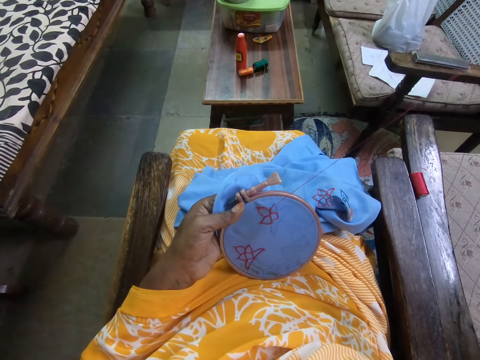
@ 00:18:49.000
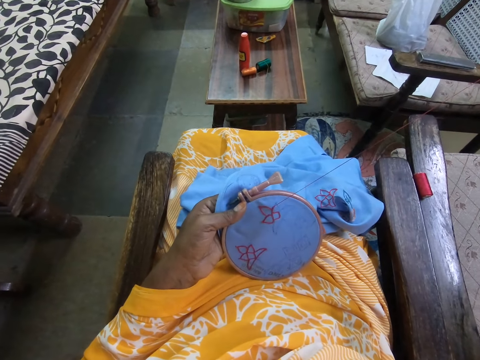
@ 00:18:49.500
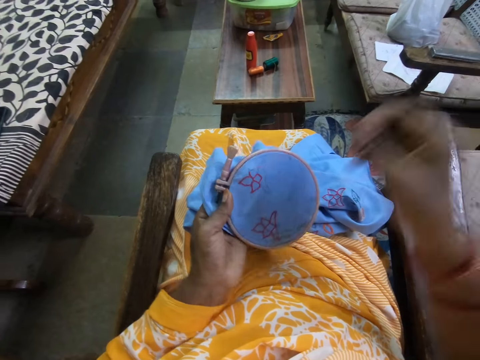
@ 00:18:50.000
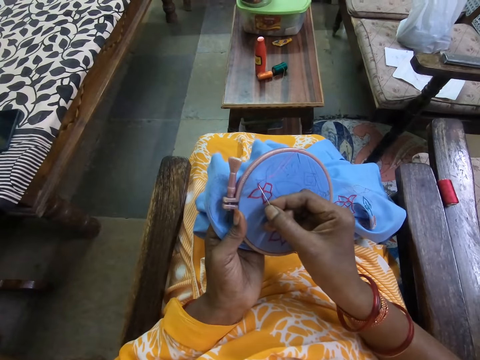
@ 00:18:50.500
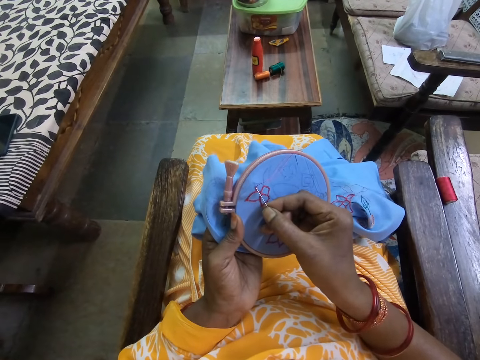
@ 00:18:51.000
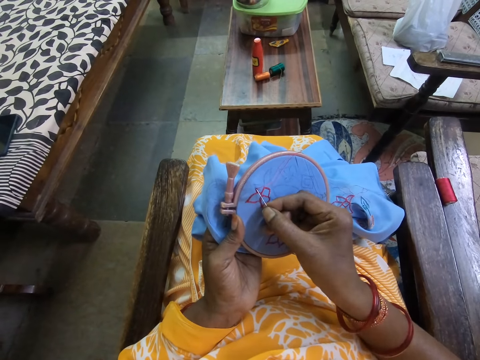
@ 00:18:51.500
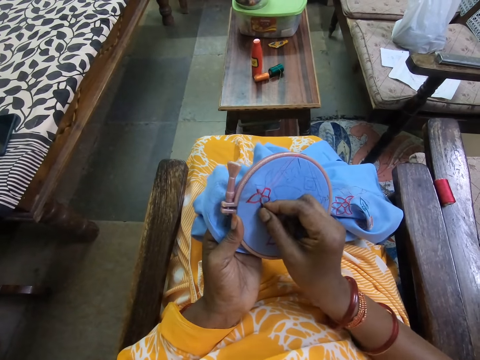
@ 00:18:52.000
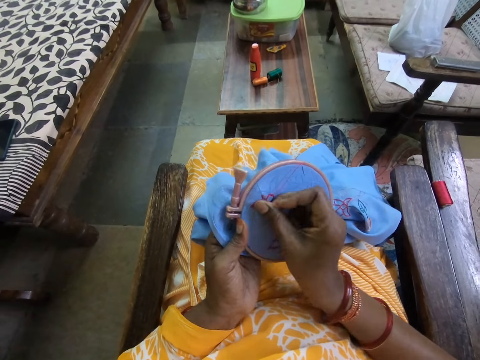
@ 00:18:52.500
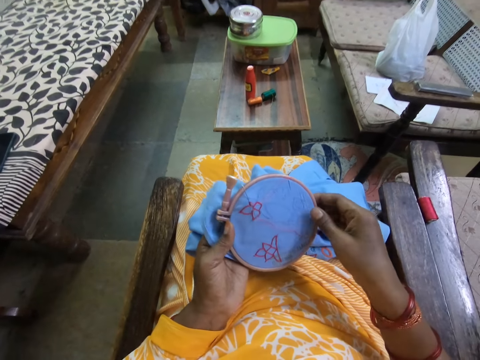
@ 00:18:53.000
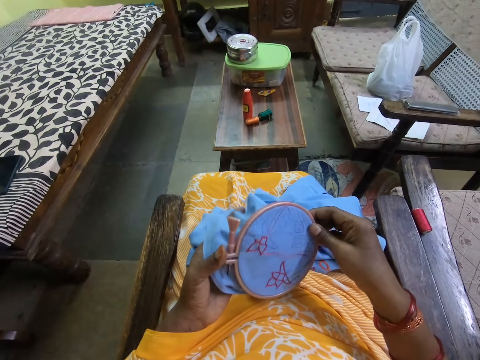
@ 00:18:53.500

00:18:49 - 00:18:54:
The camera wearer fixes the needle on the fabric in the embroidery hoop with her right hand. She inserts the needle on the fabric. She touches the fabric in the embroidery hoop with her right hand.

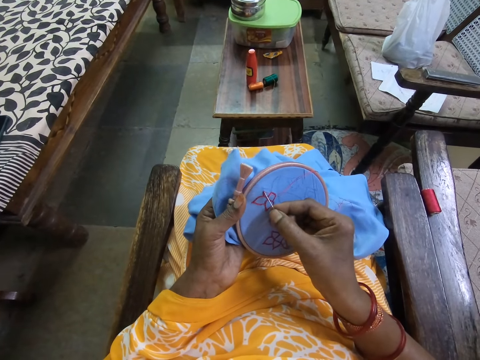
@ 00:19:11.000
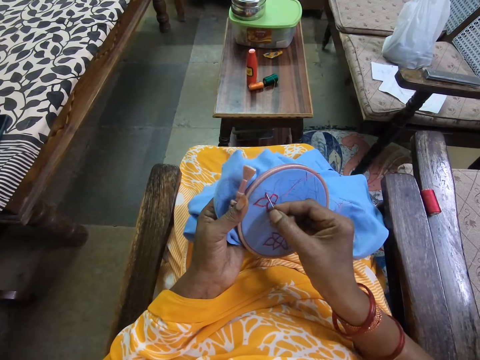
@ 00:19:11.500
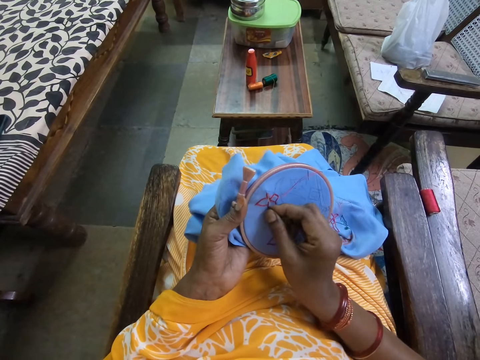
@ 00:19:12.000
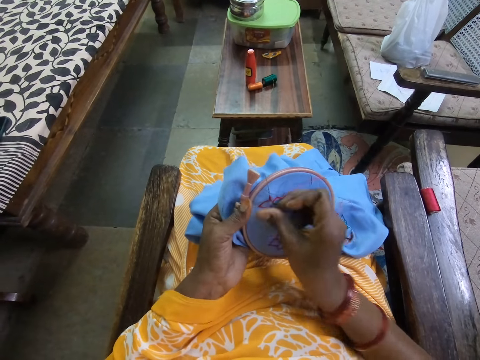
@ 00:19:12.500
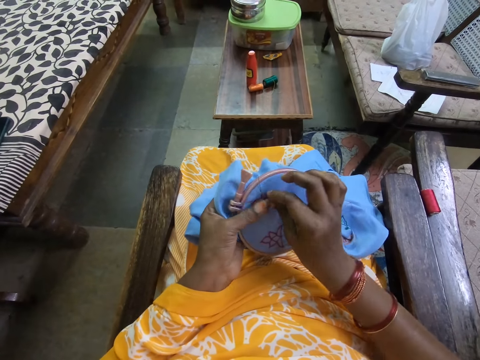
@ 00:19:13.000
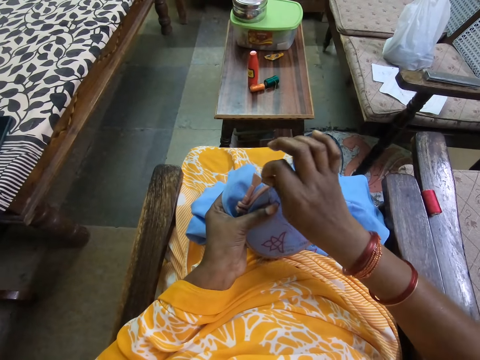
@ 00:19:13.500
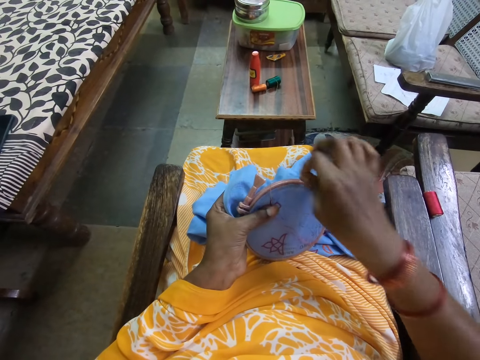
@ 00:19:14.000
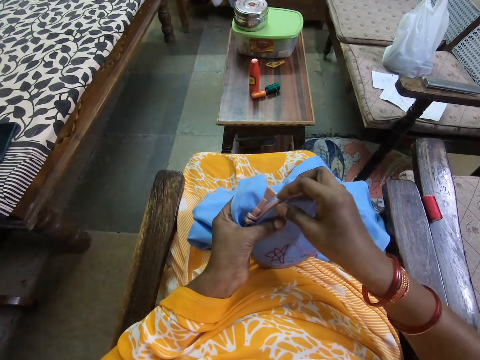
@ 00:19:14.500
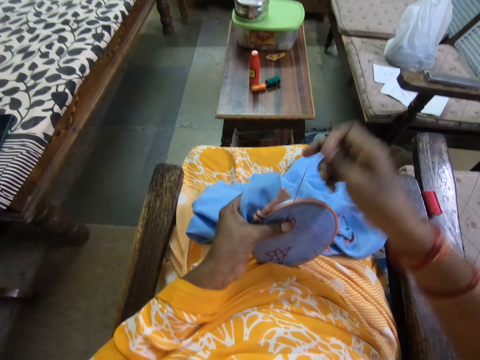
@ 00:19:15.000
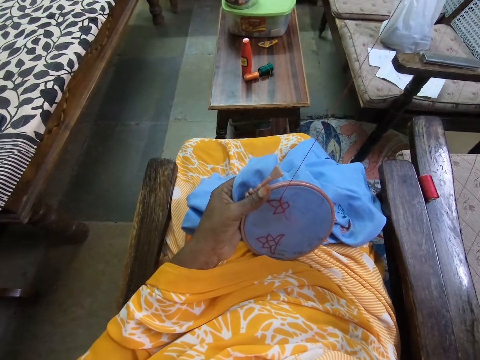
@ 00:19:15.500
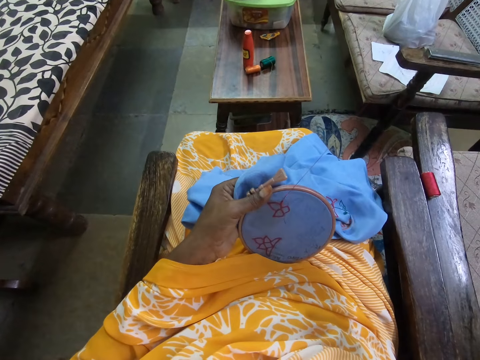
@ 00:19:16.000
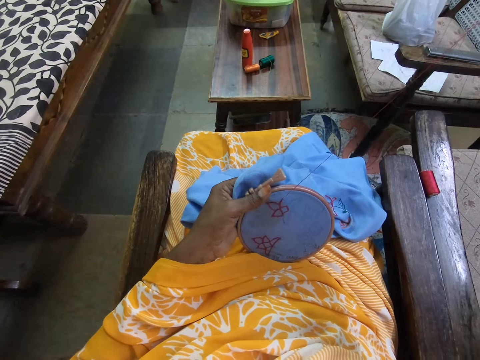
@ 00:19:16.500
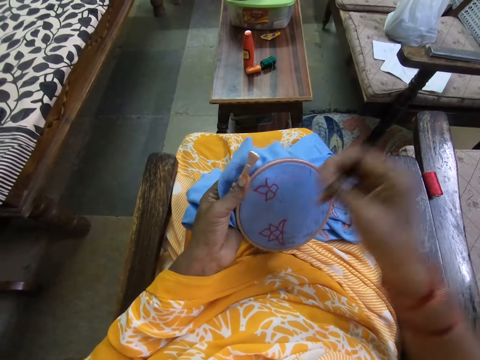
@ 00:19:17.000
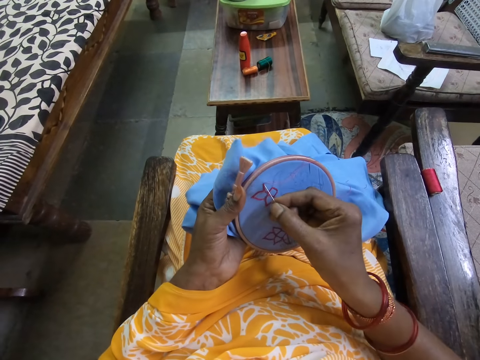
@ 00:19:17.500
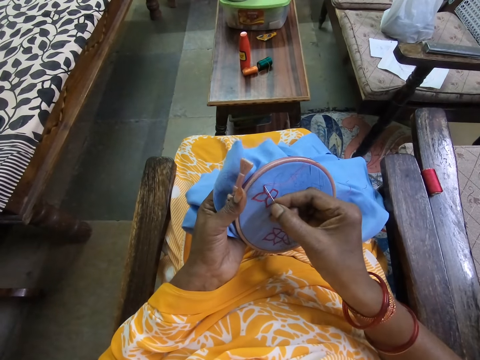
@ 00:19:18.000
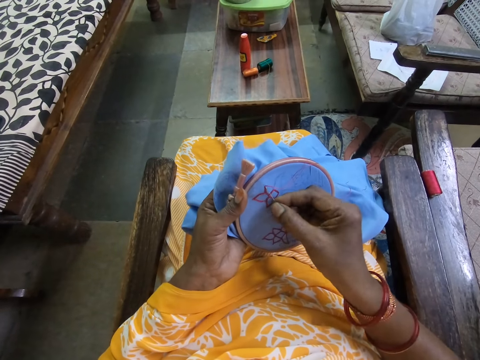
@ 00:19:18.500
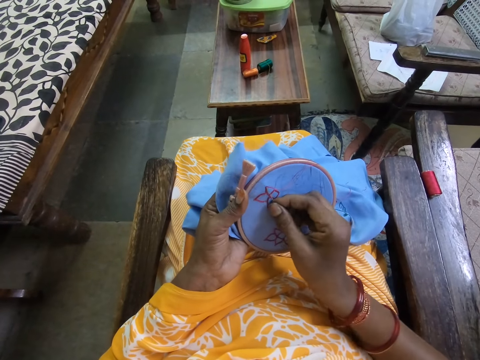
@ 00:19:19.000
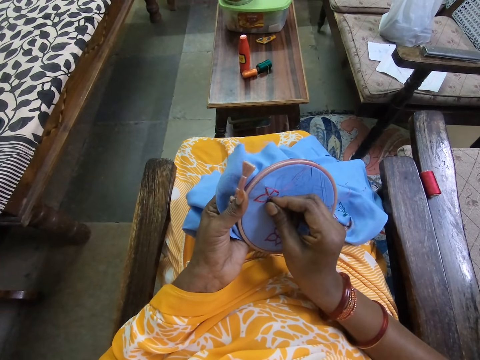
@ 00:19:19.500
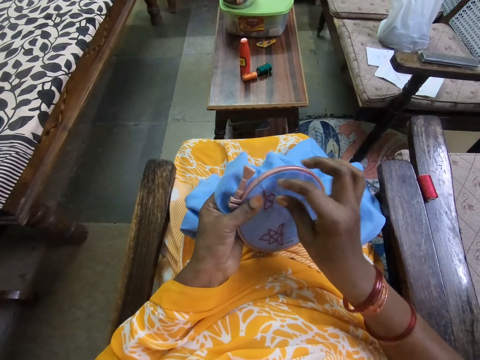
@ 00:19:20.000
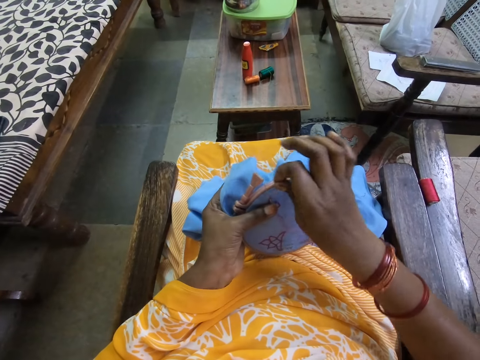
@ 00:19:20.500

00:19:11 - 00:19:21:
The camera wearer inserts a needle on a piece of fabric. They embroider a flower.

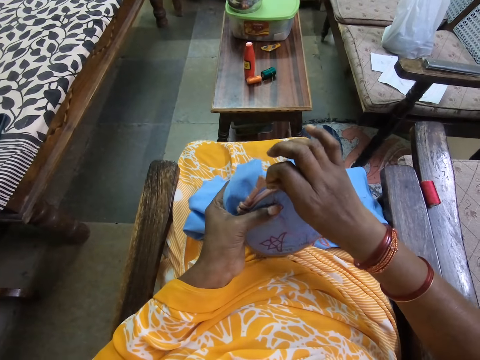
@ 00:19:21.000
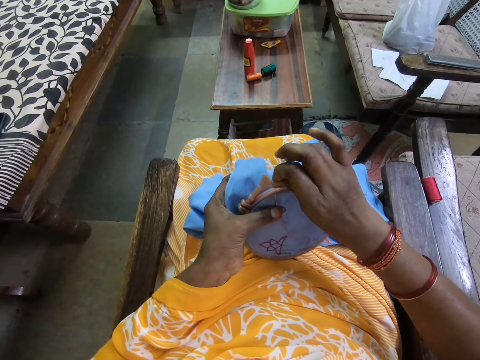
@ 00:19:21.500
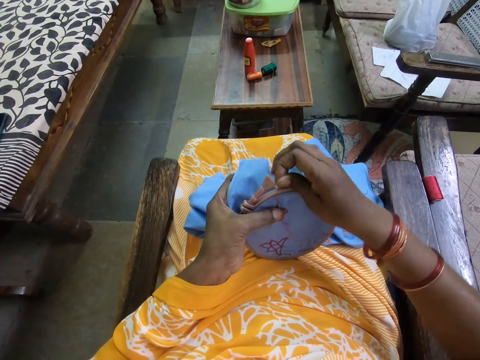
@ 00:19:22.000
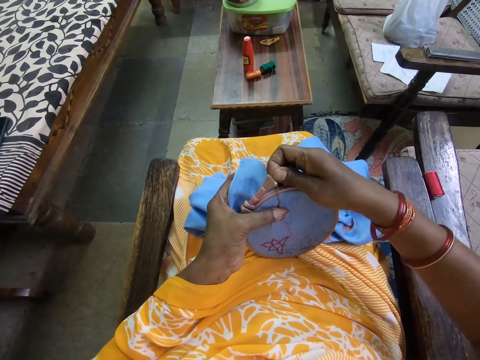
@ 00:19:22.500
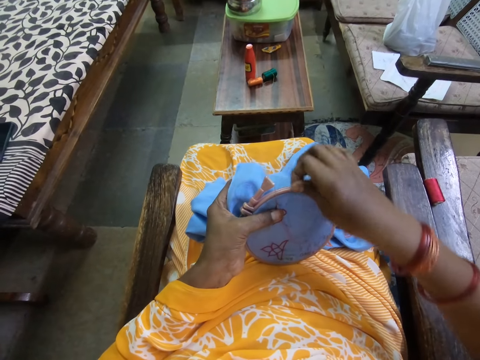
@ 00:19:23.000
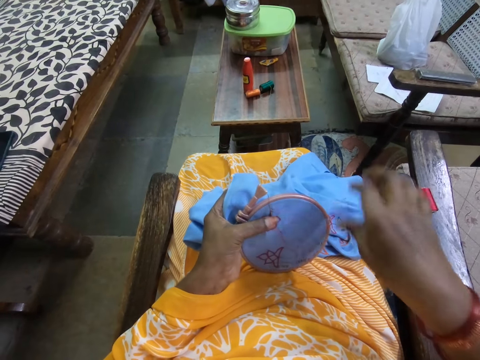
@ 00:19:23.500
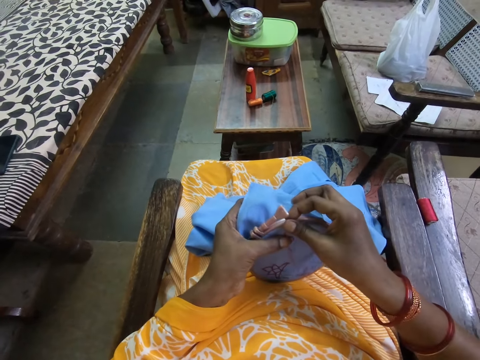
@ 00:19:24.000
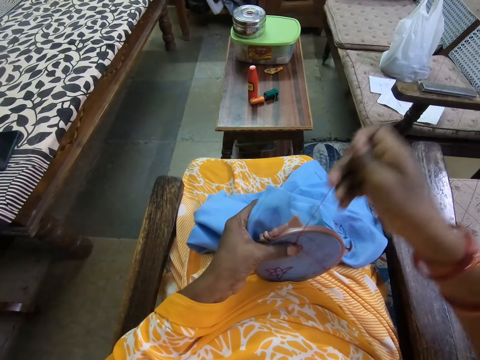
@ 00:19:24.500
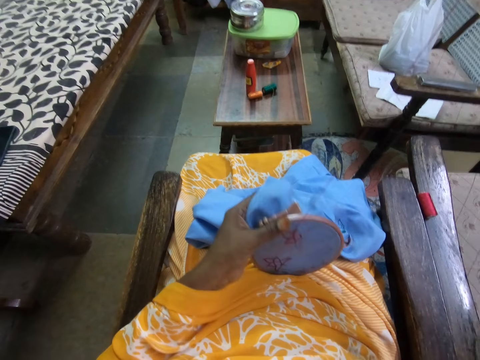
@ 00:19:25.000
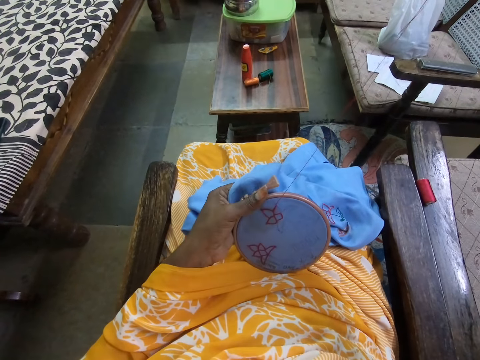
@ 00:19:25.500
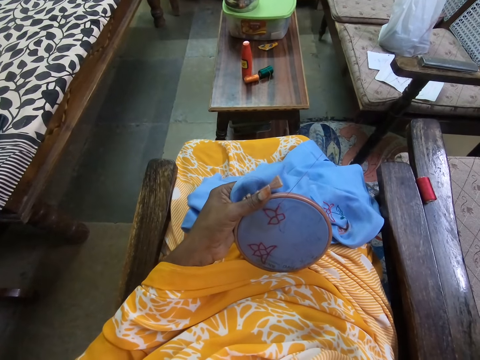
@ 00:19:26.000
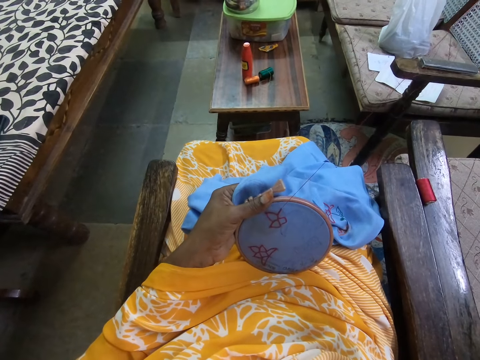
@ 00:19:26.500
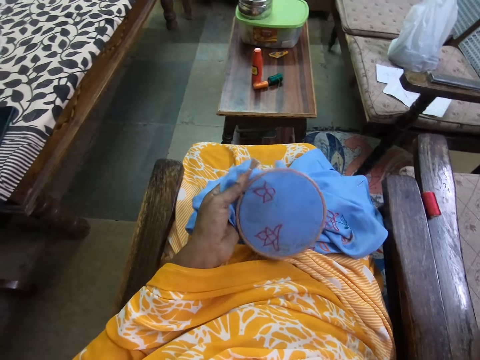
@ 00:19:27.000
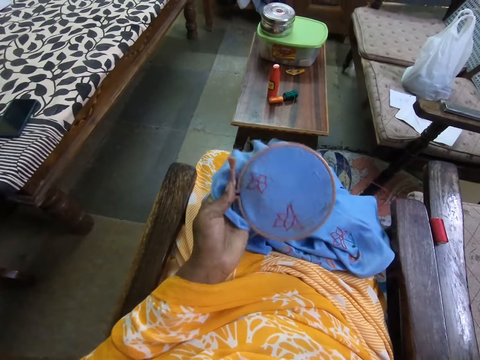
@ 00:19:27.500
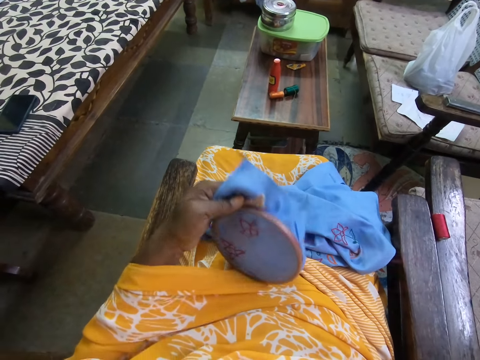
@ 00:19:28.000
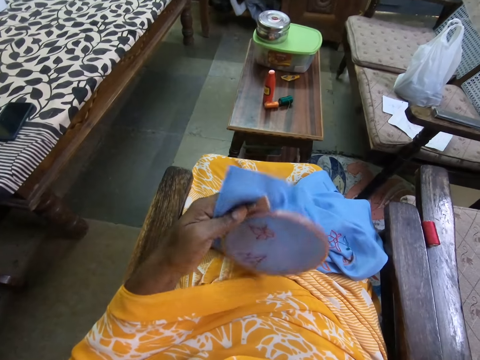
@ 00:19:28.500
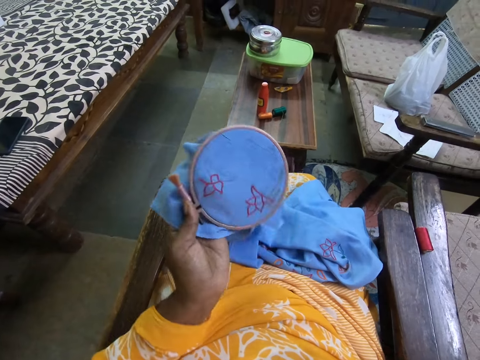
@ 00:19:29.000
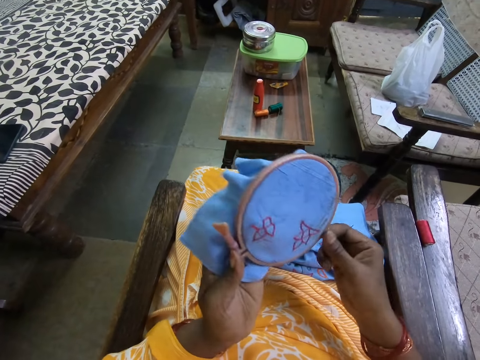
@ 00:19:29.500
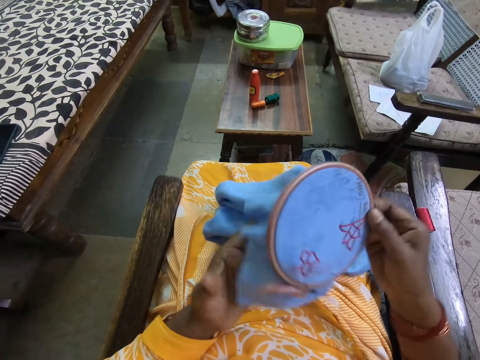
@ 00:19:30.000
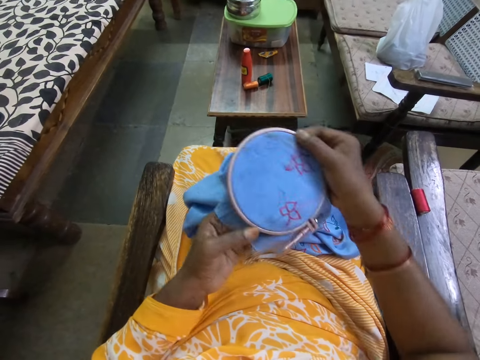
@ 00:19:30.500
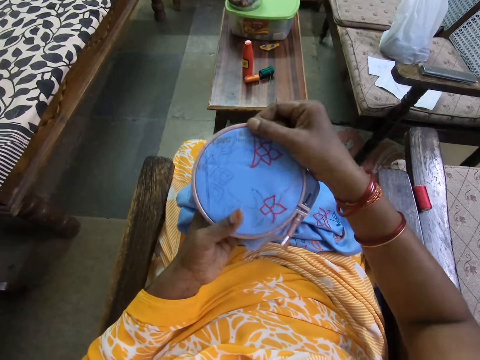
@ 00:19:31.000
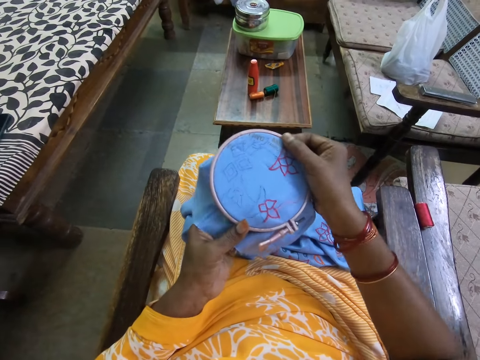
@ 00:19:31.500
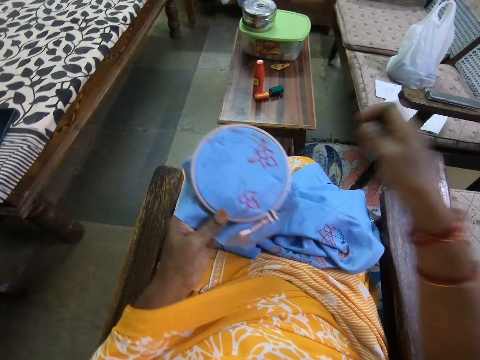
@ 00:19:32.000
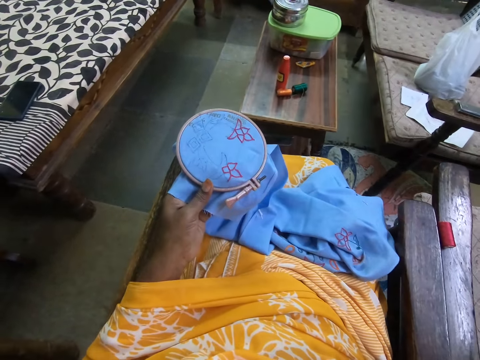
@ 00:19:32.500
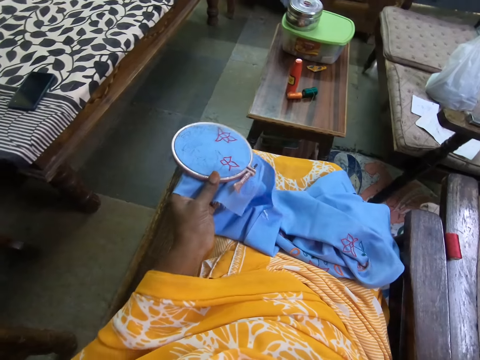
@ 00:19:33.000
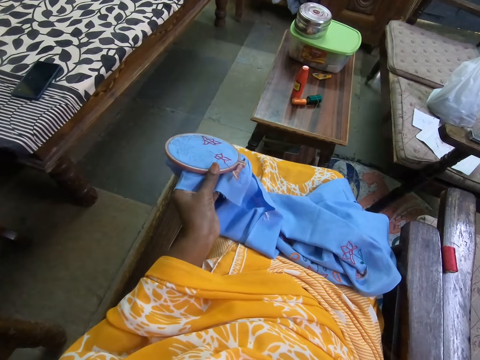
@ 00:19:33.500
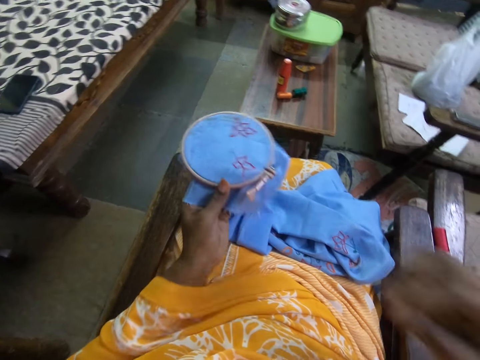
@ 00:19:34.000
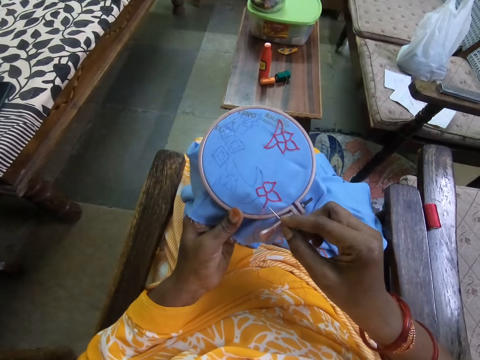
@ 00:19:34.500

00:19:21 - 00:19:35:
The camera wearer holds a thread. She pulls the thread and pulls a needle. She turns the fabric in the embroidery hoop with her left hand. She passes the fabric in the embroidery hoop from her left hand to her right hand. She turns the fabric in the embroidery hoop with her right hand. She passes the fabric in the embroidery hoop from her right hand to her left hand. She pulls the needle and thread with her right hand.
